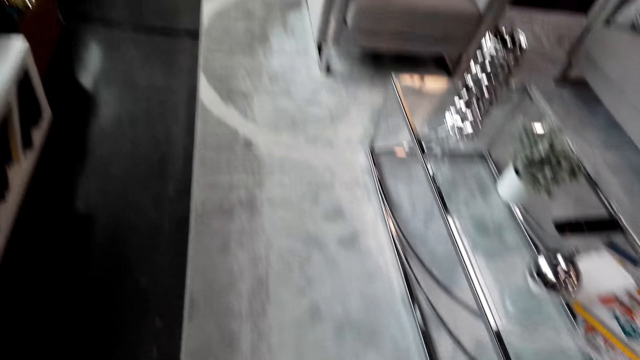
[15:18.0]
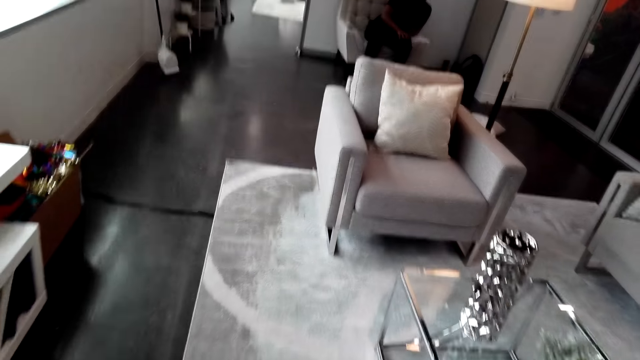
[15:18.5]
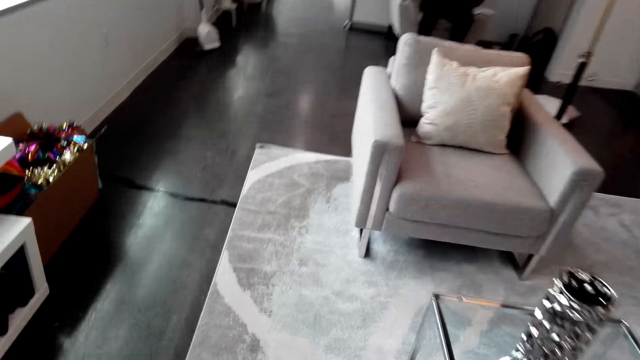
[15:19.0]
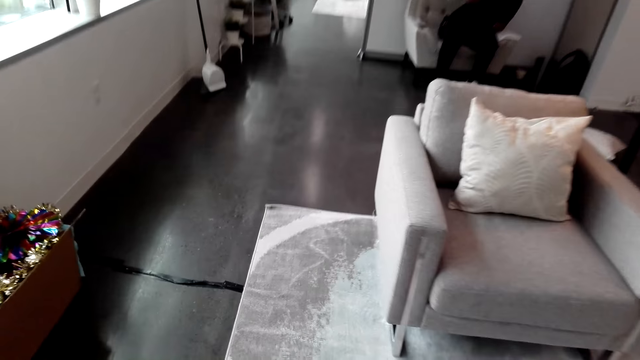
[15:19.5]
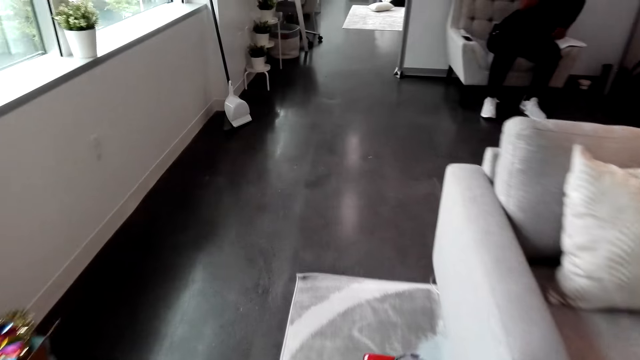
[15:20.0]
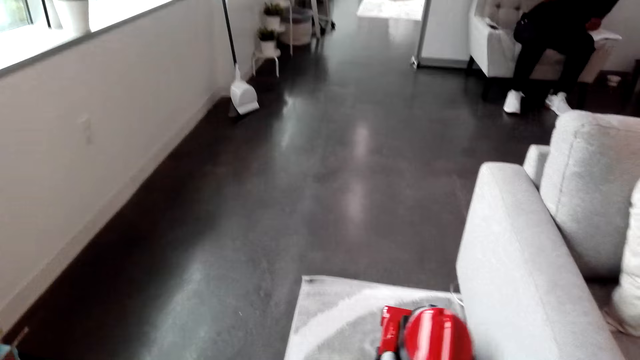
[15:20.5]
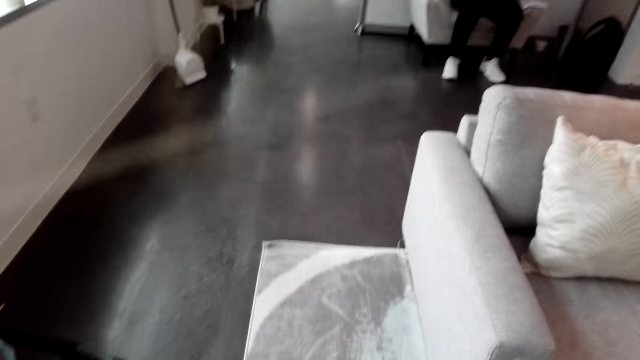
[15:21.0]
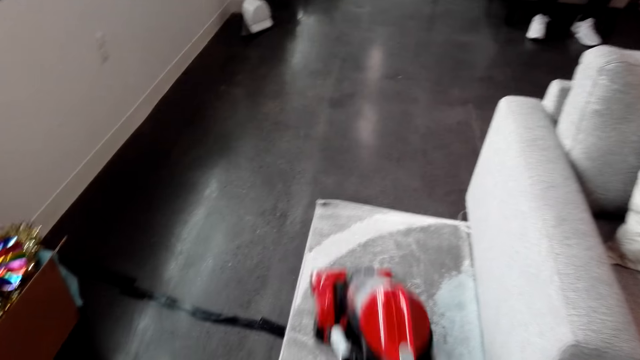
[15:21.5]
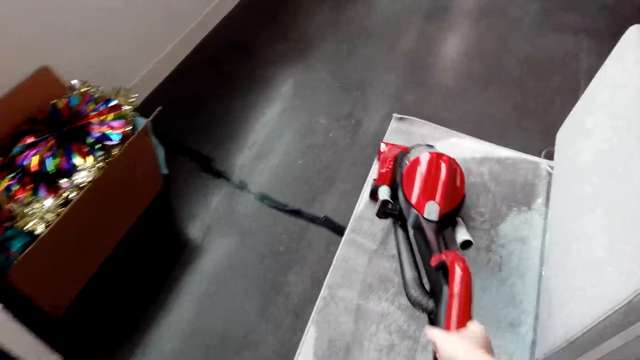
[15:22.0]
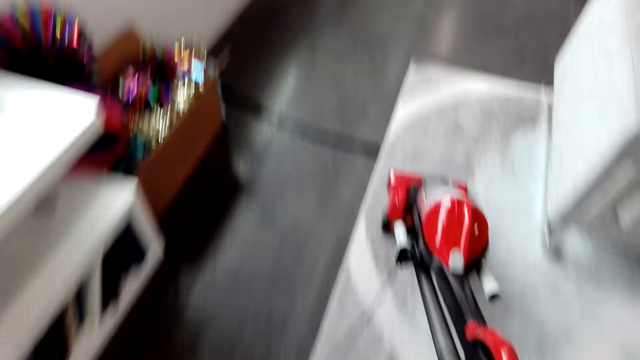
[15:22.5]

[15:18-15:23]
The camera wearer cleans the carpet.

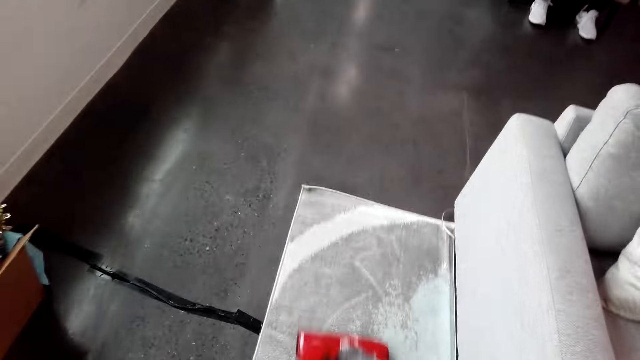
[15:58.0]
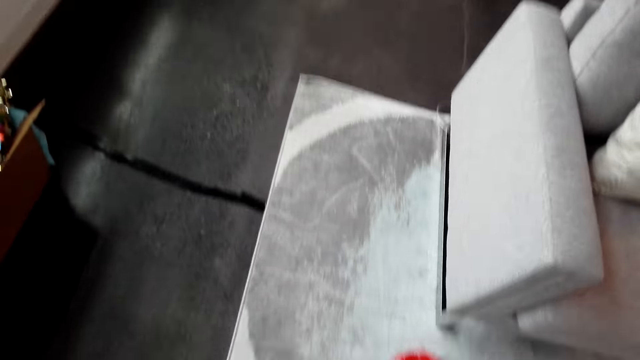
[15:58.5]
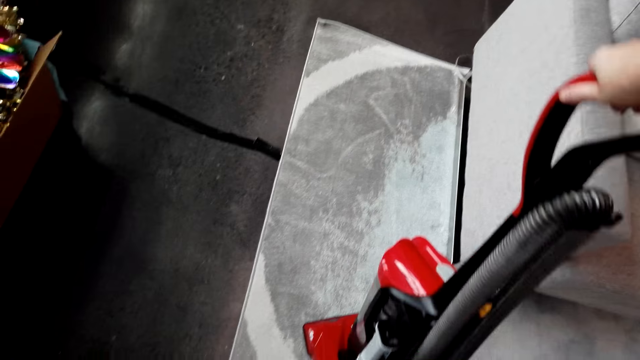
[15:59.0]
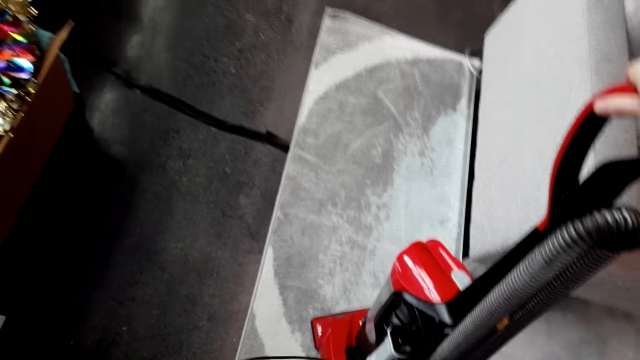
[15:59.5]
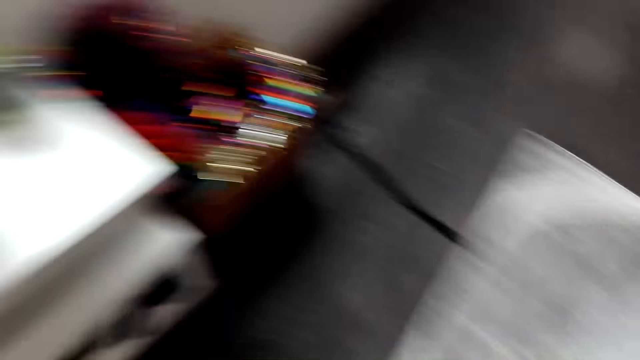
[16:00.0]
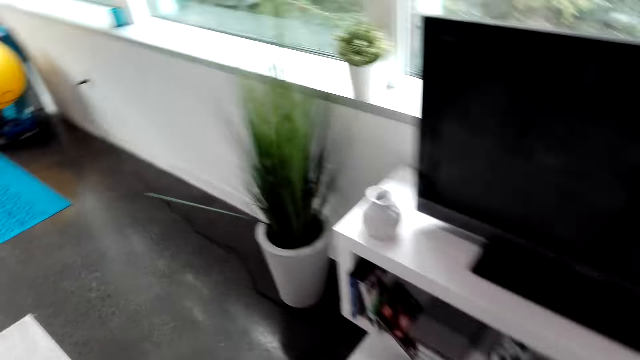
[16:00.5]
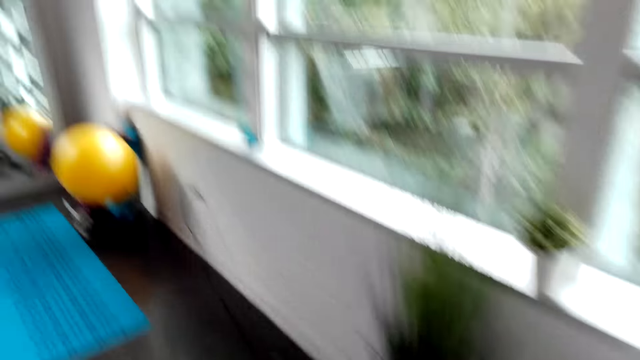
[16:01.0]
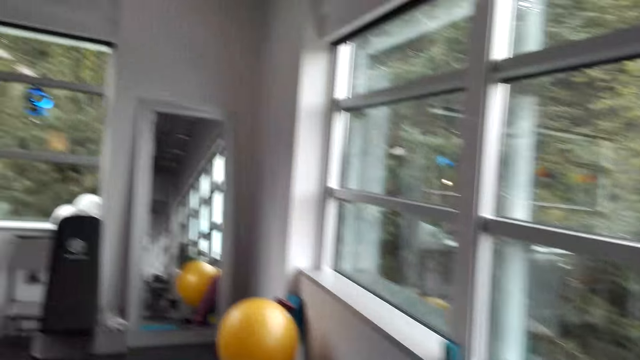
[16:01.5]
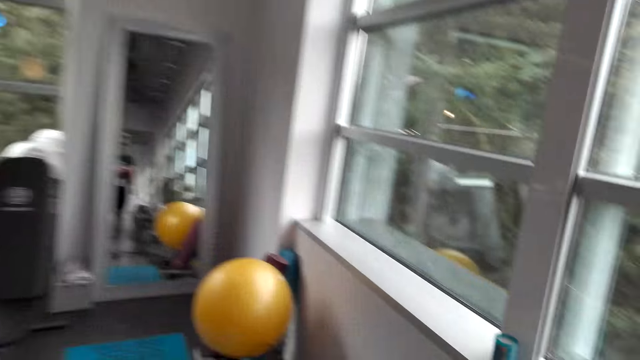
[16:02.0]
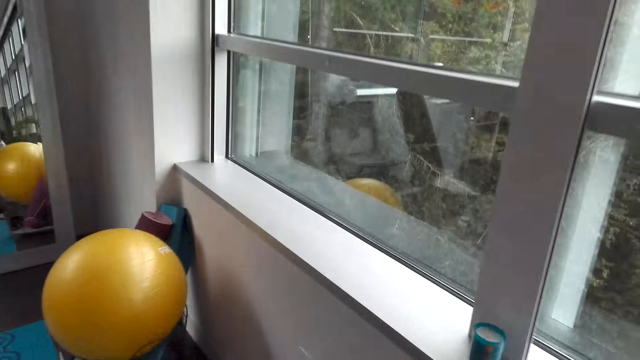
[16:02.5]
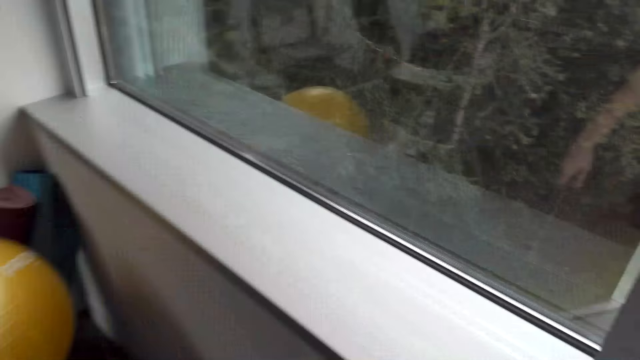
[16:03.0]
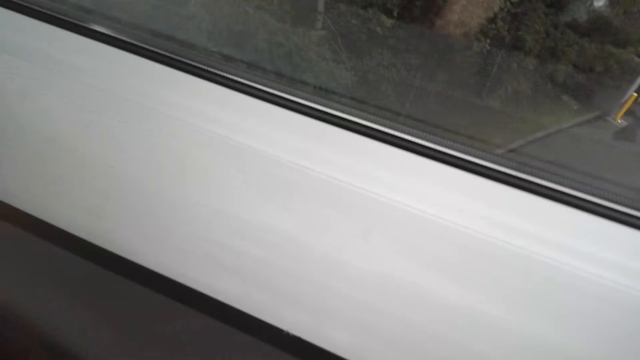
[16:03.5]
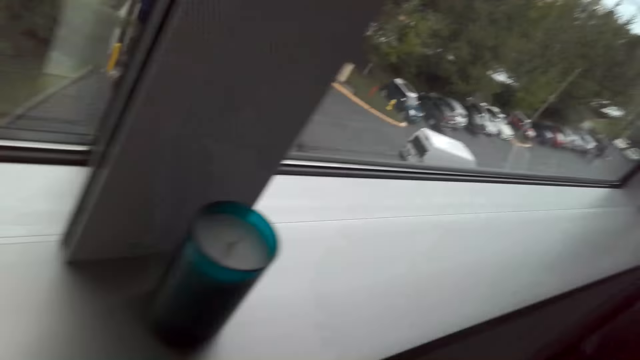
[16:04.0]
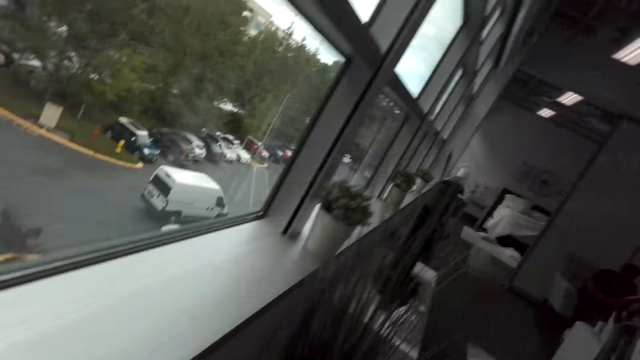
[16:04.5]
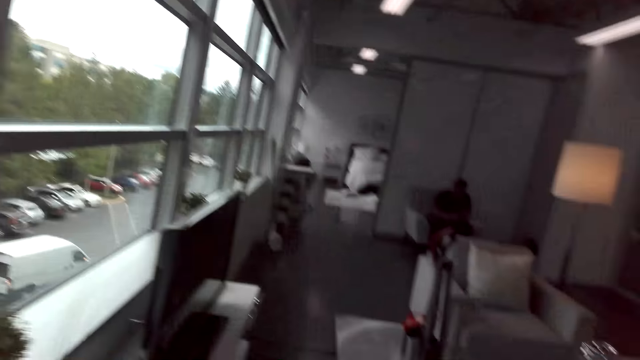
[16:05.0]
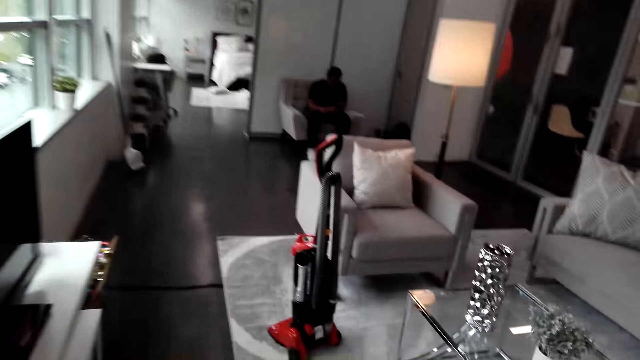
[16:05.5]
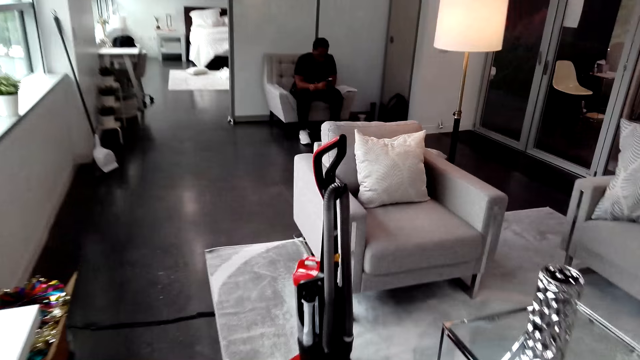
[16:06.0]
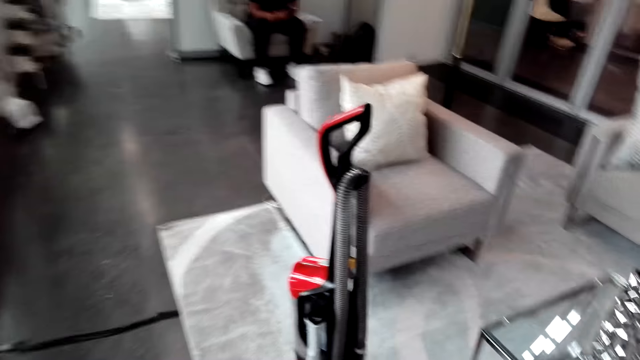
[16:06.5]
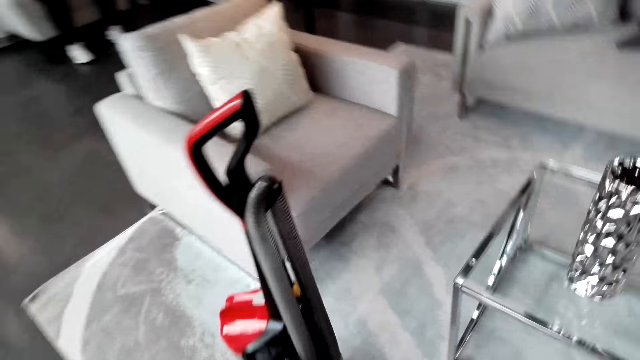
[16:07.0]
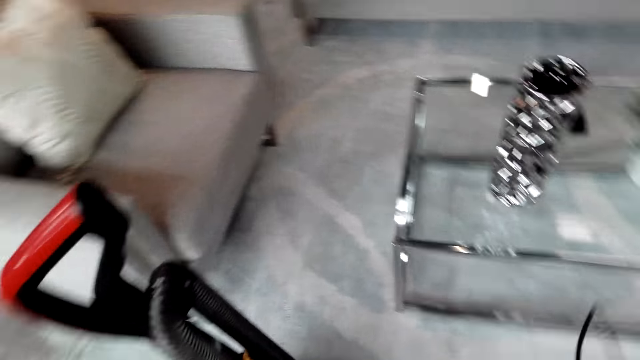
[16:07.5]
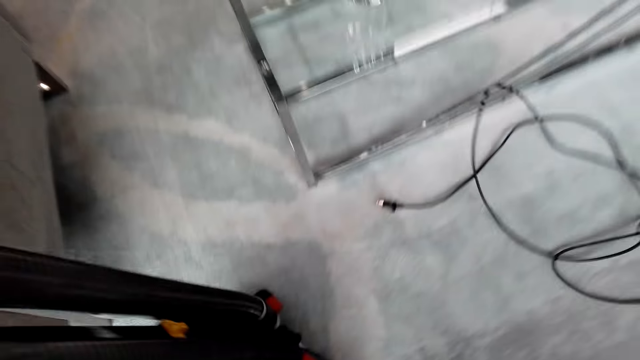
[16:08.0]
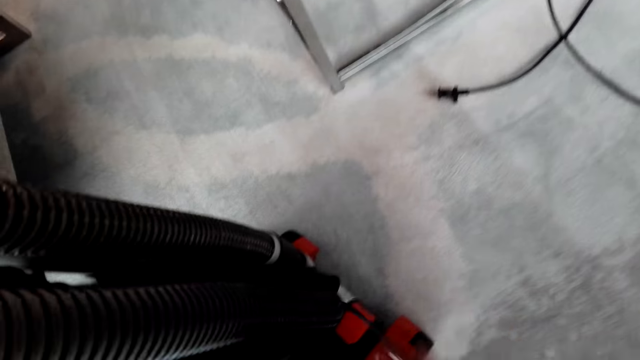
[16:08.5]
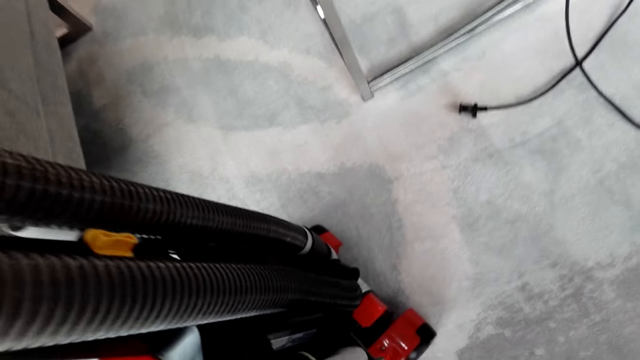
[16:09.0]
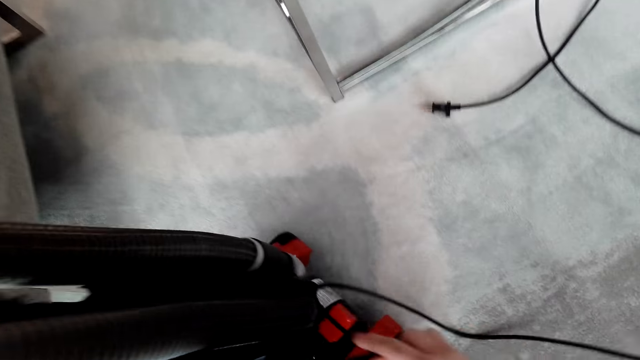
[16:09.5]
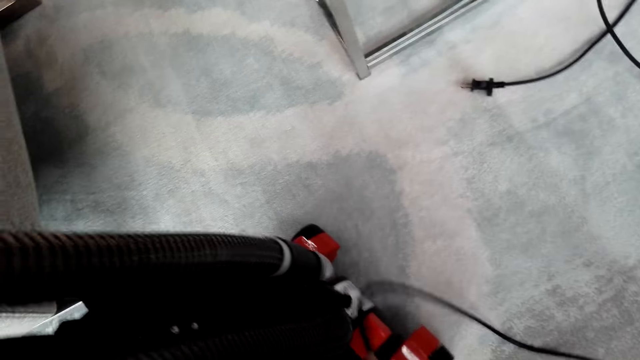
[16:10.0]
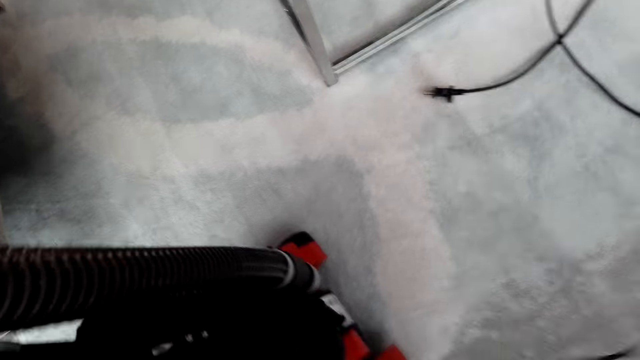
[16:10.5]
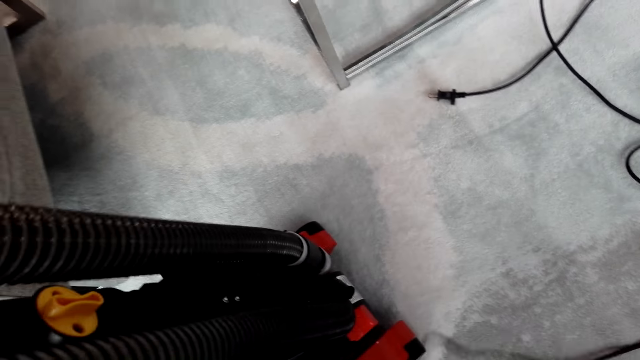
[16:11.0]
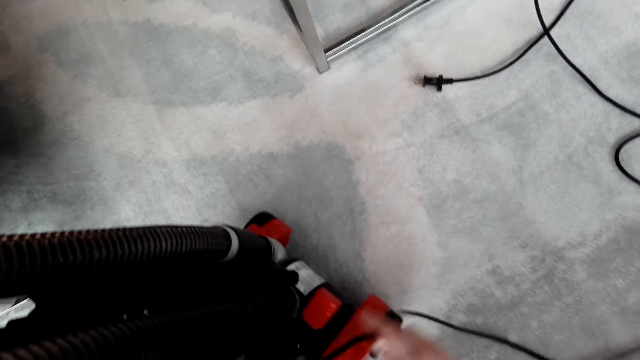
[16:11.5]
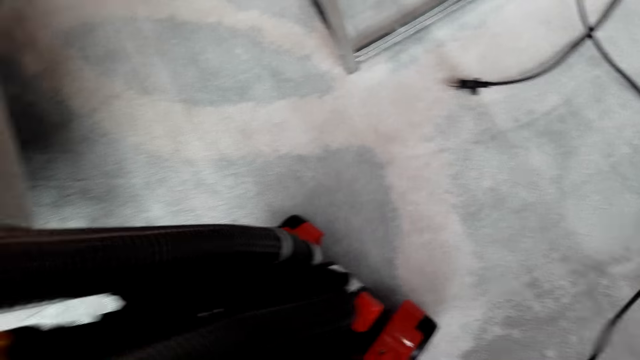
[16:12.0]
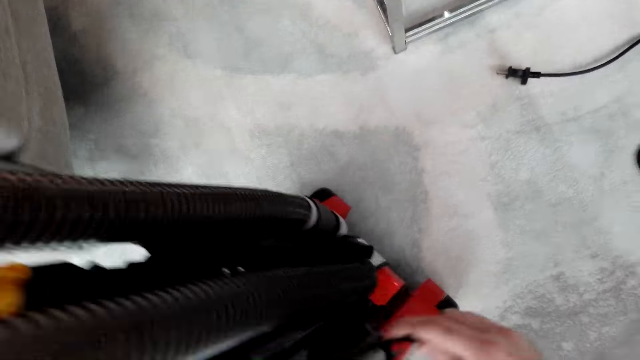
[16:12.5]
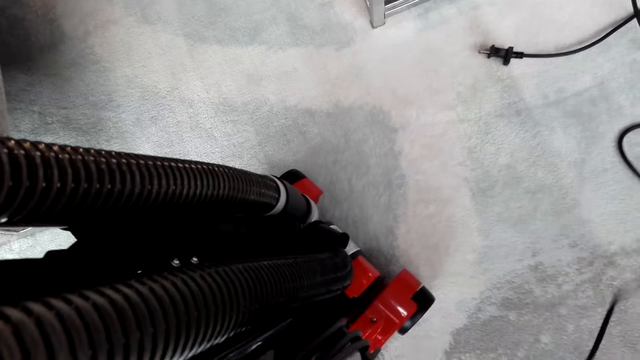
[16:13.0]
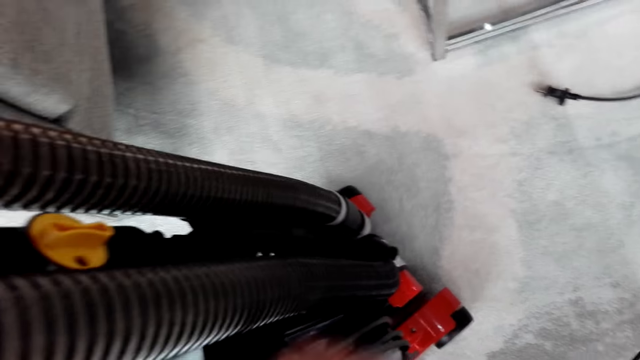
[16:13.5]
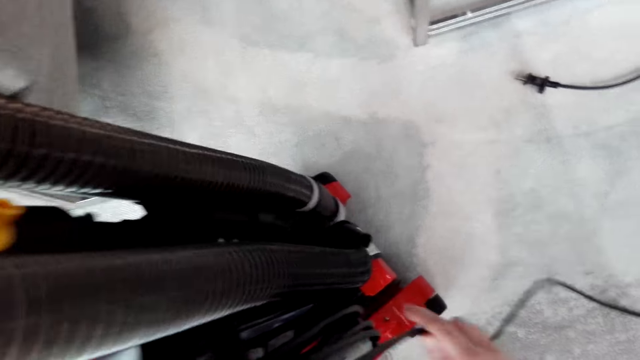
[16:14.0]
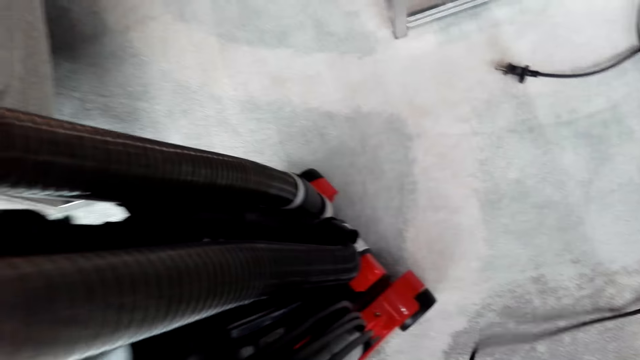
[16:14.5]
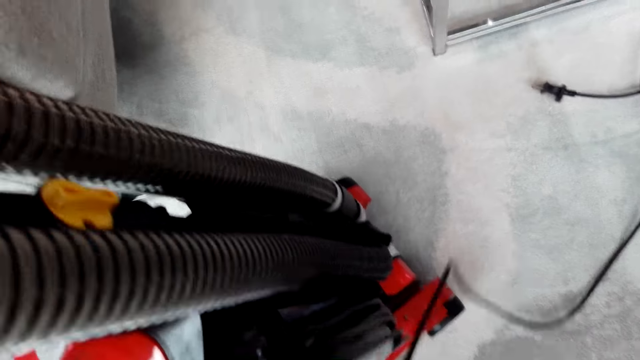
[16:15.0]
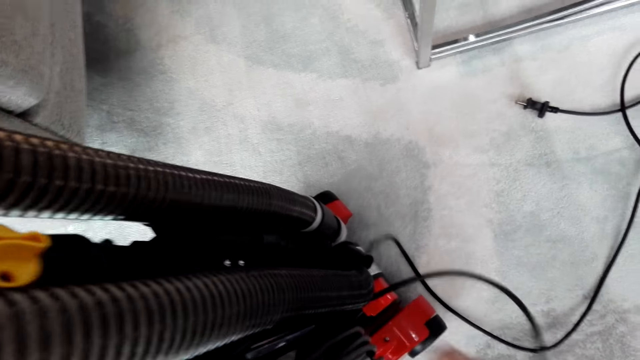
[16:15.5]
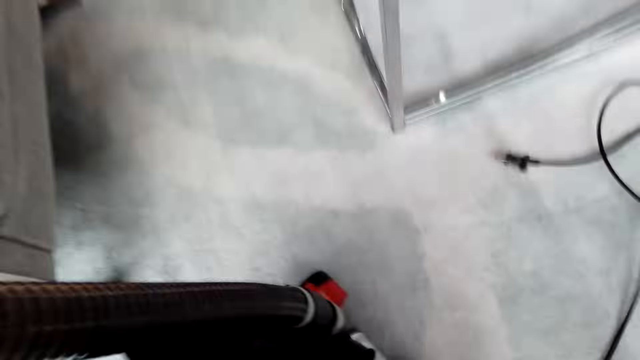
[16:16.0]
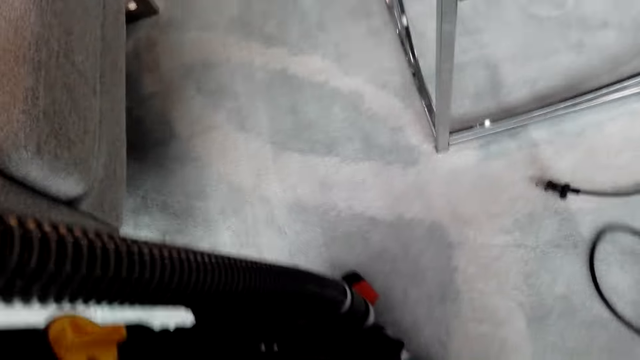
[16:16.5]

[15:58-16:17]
The camera wearer puts the carpet cleaning machine on the floor. They walk around the room. They roll the cable on the vacuum cleaner.
